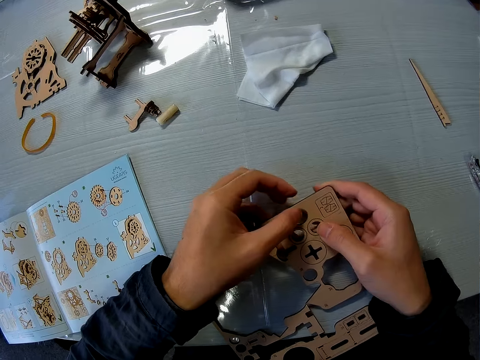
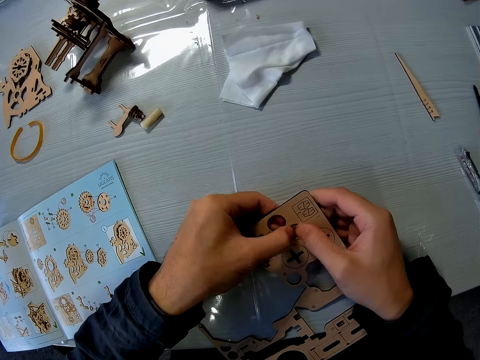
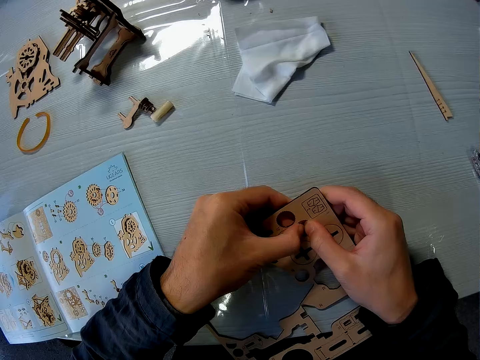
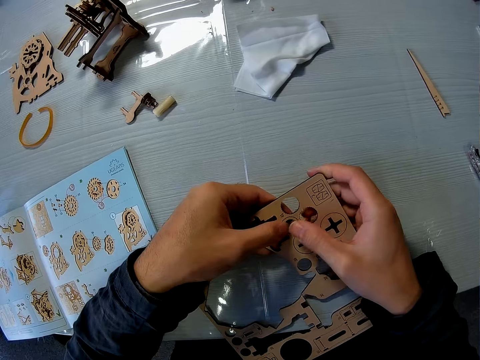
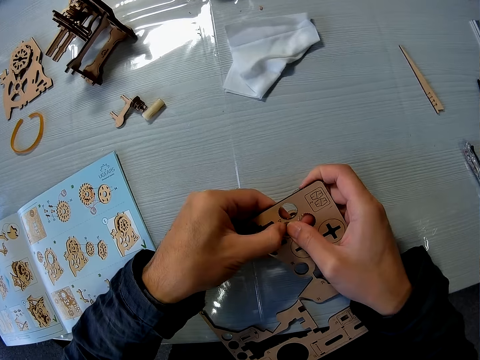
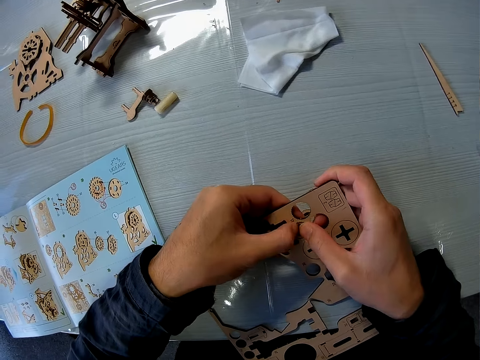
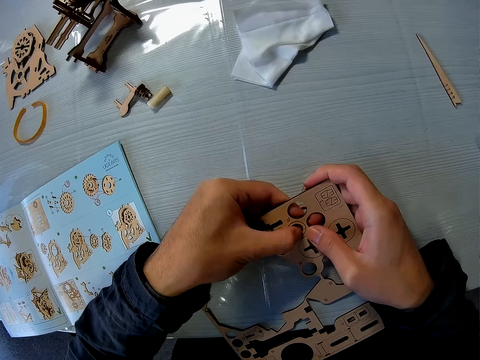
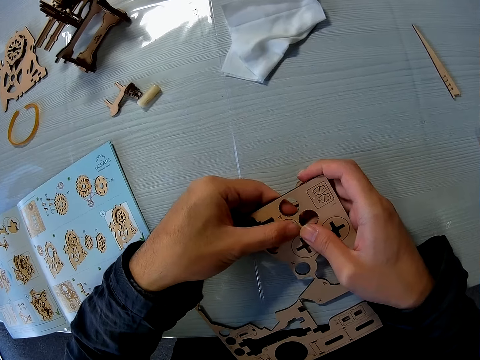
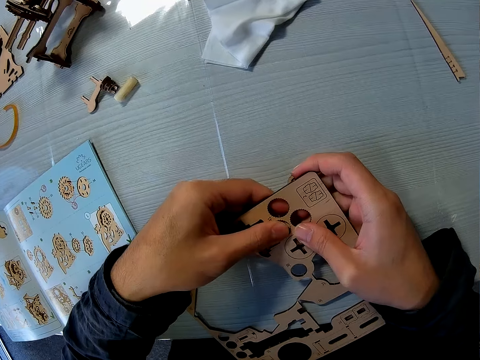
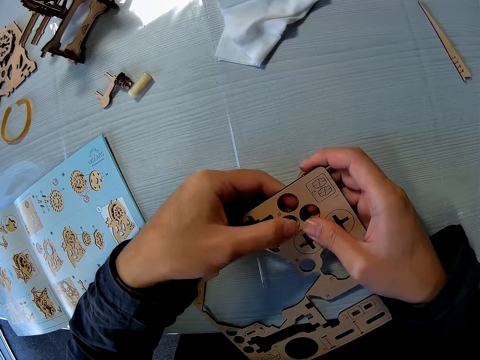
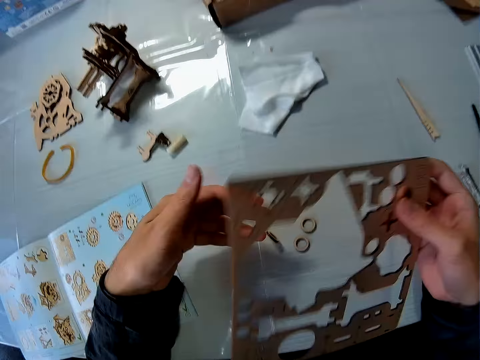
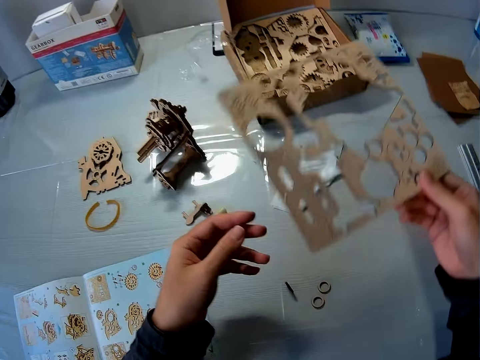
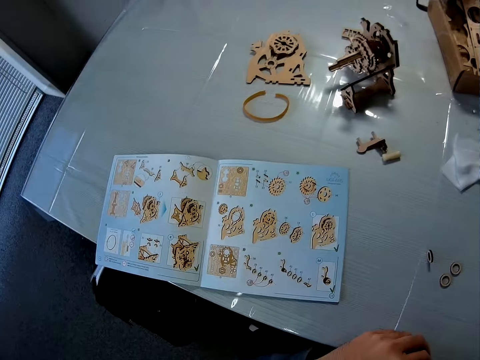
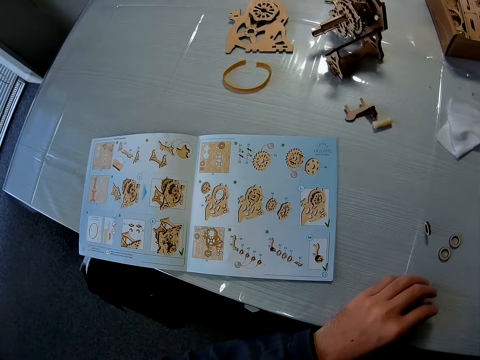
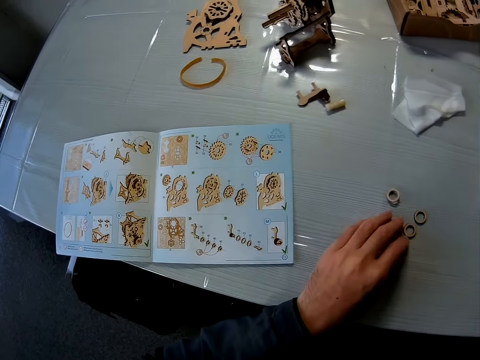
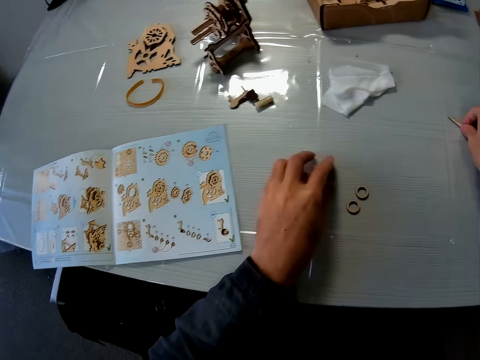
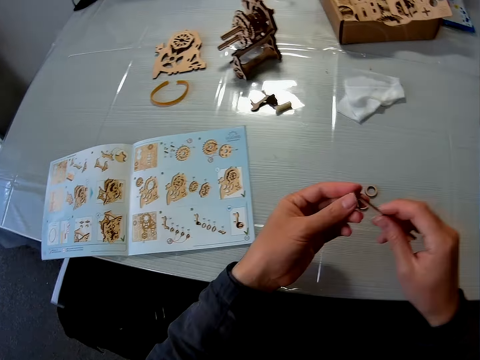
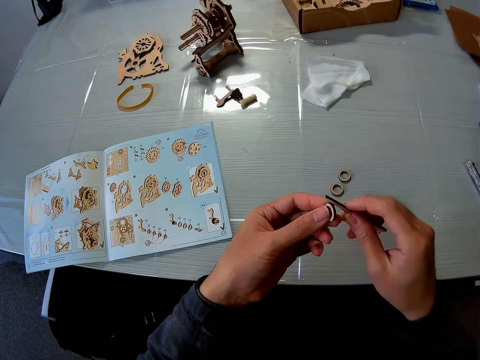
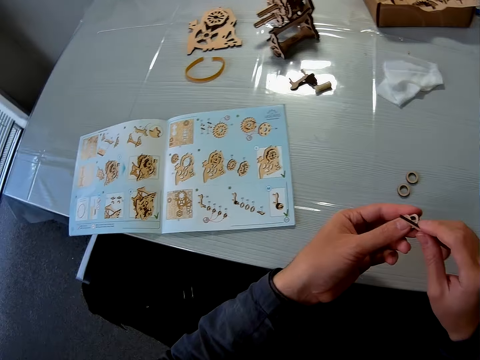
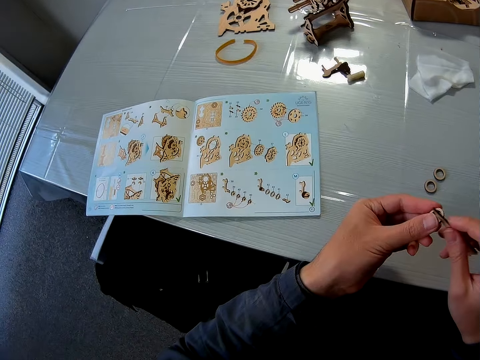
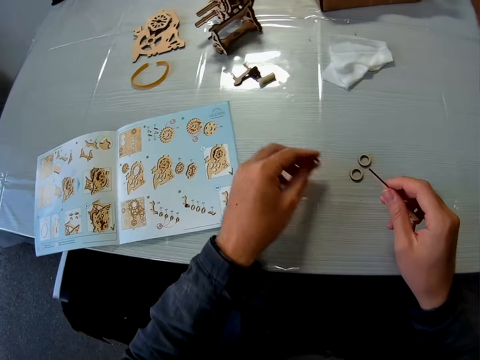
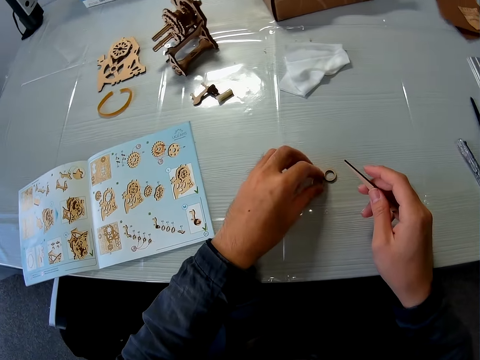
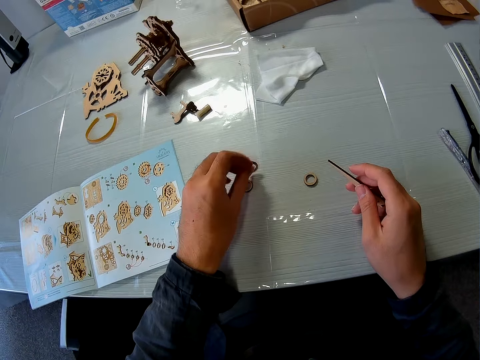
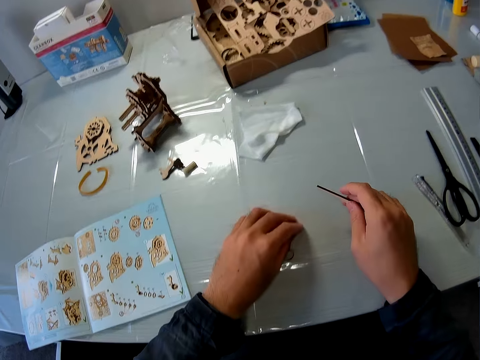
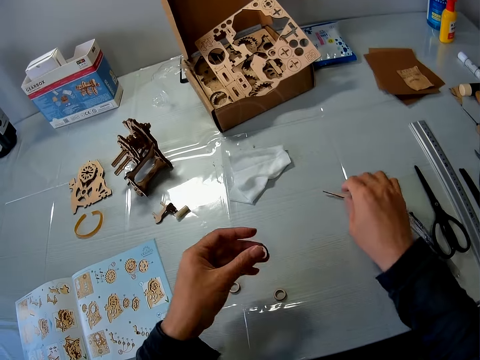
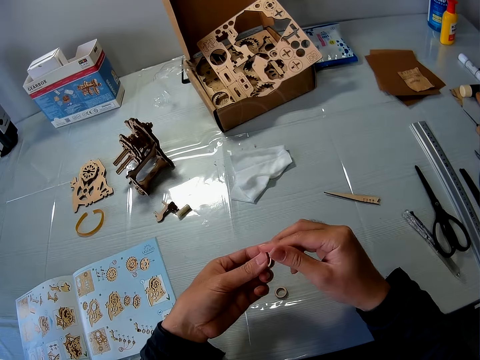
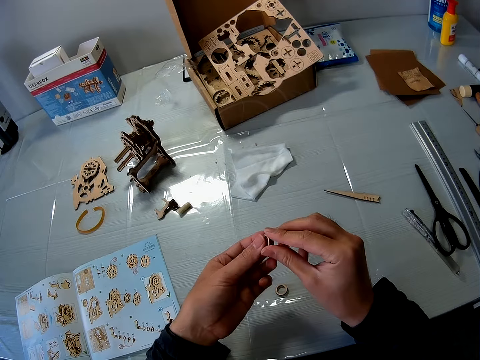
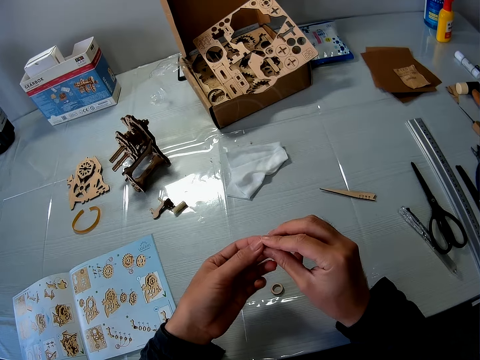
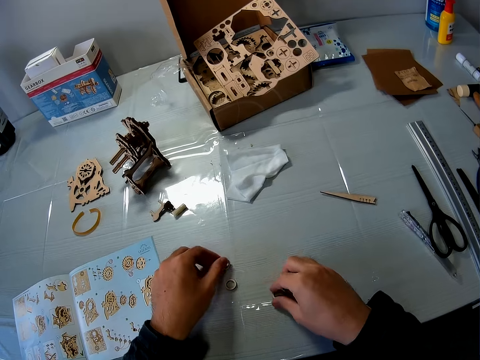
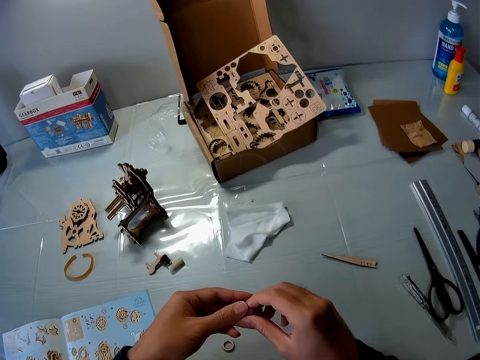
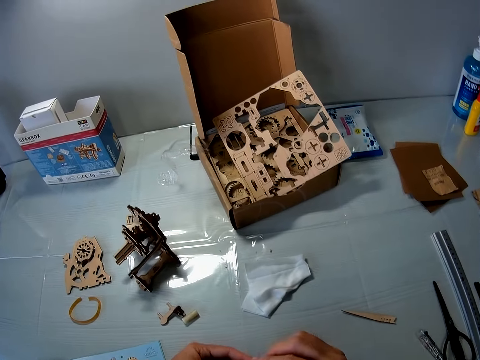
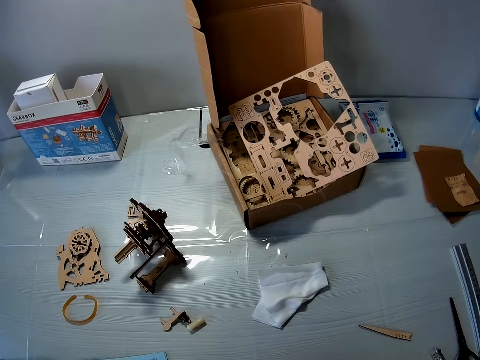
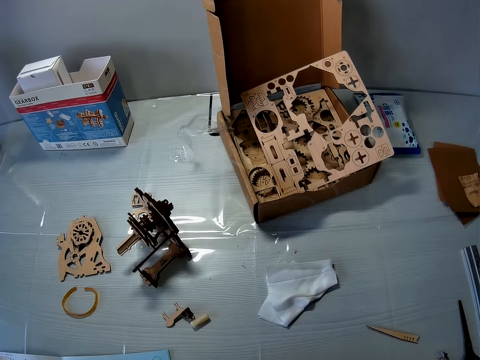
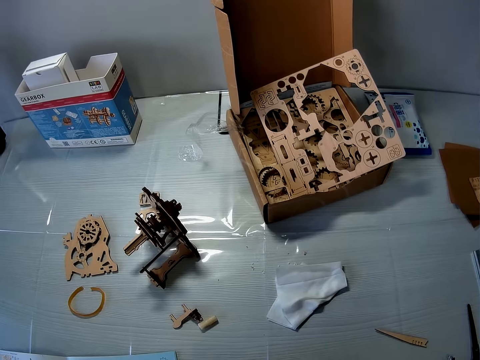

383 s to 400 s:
The camera wearer removes a gear model from something. He drops the wooden puzzle sheets on his right hand into the box. He picks up puzzle pieces with both hands and touches the pieces together. He drops the puzzle piece on his left hand, moves another puzzle piece with his left hand, picks up another puzzle piece with his left hand, and drops the puzzle piece on his right hand. He touches the puzzle piece with both hands. He drops the puzzle piece with his left hand. He picks up another puzzle piece with his right hand. He touches the puzzle piece with both hands.

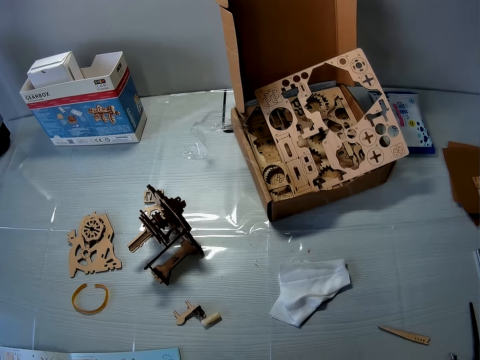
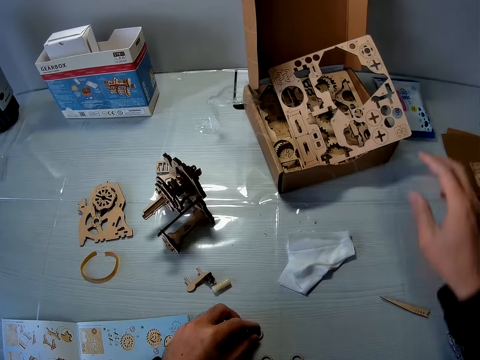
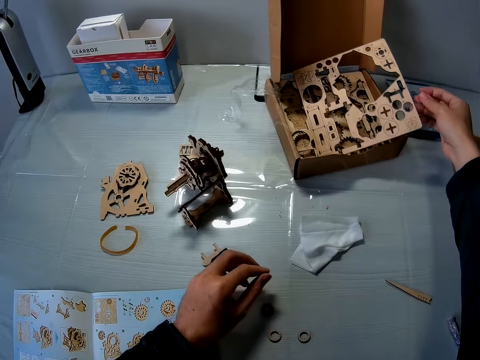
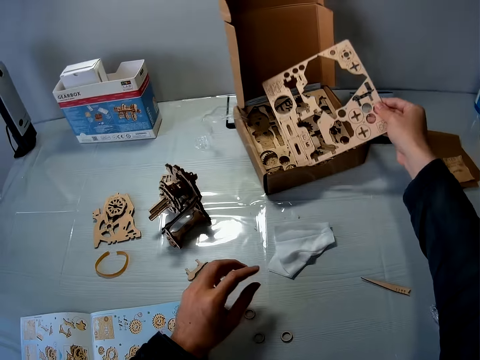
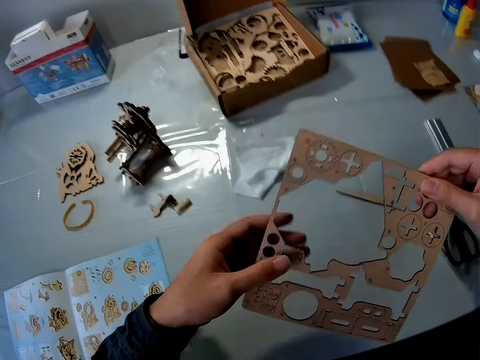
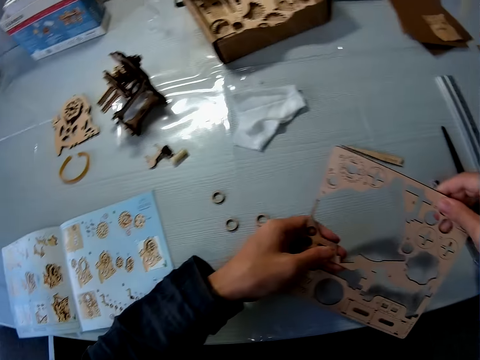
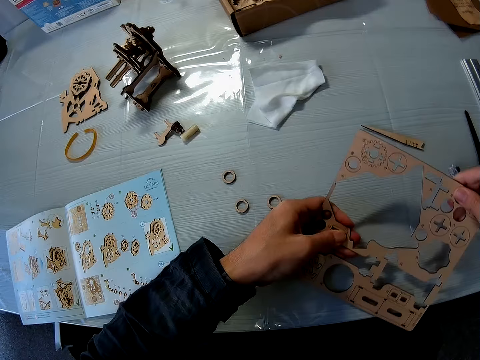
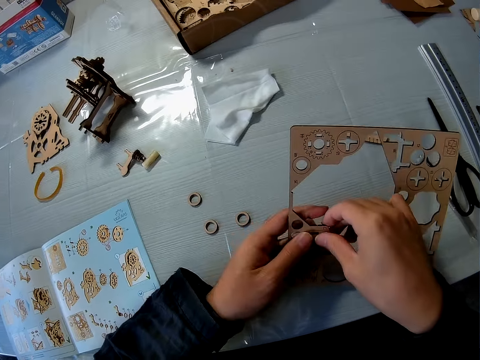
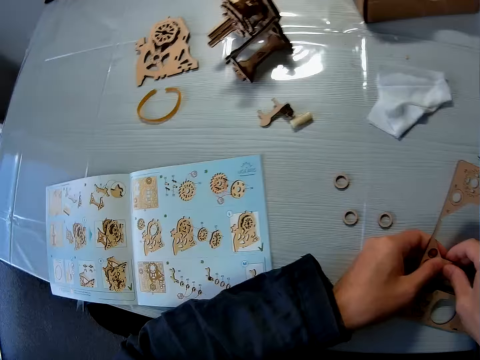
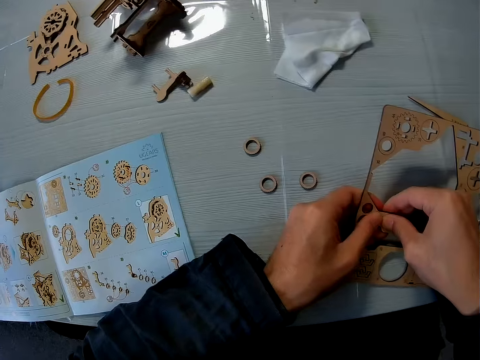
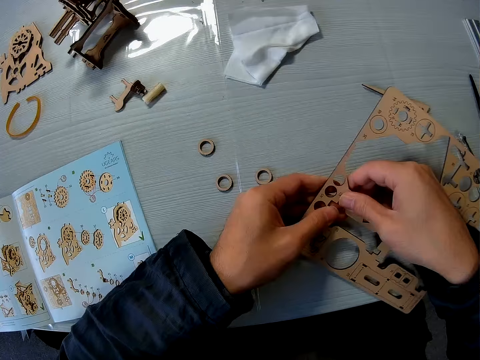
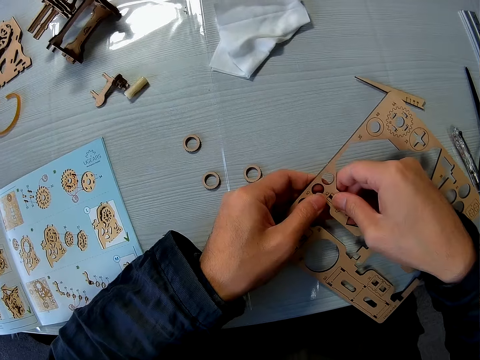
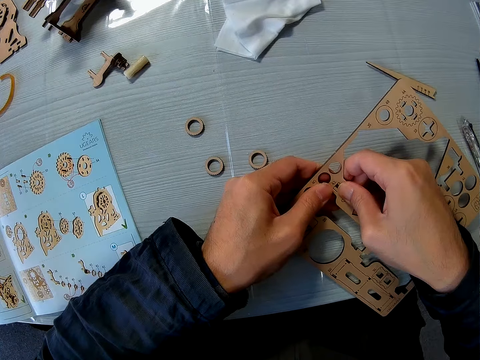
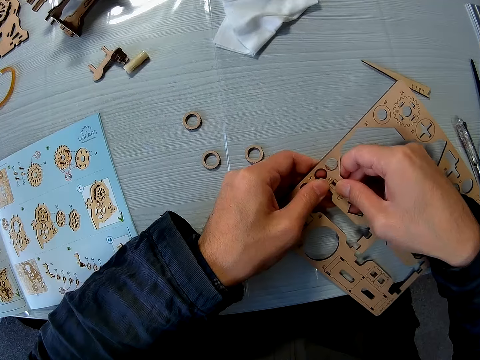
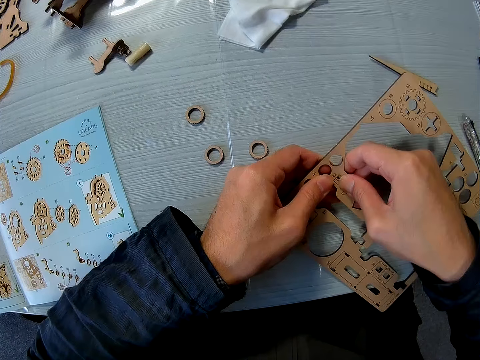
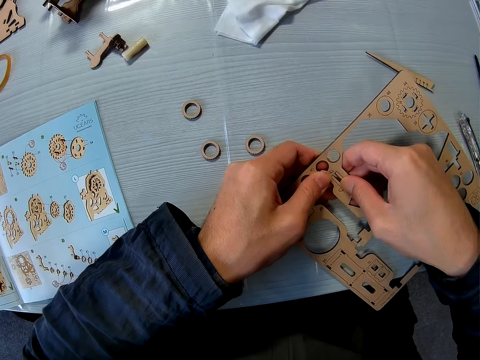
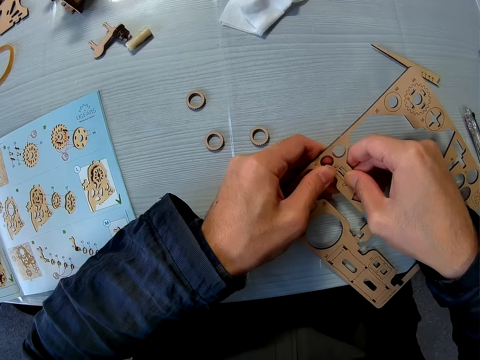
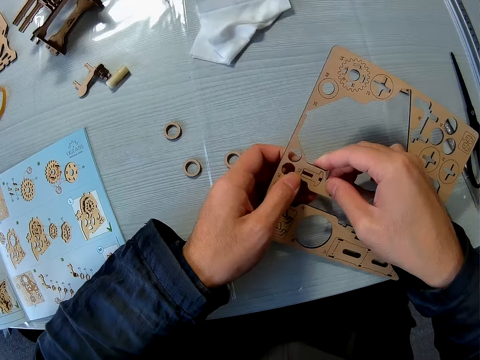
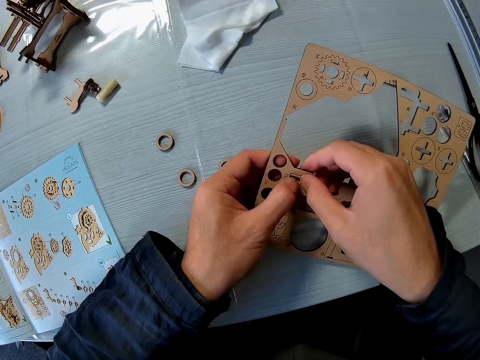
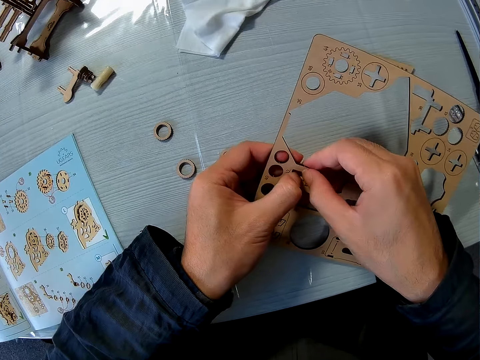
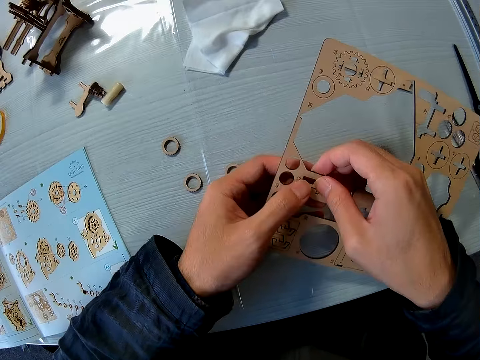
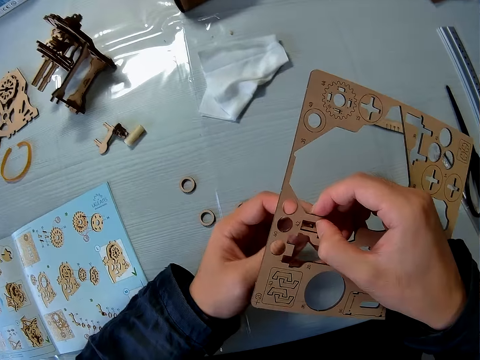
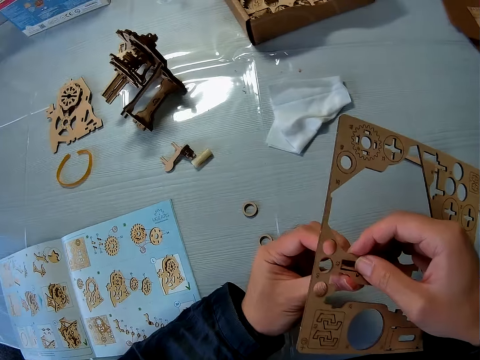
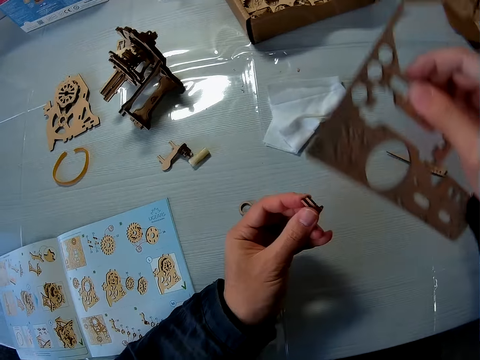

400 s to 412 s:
The camera wearer picks up a wooden puzzle sheet with his right hand from the box. He removes the pieces from the sheet with his hand.
